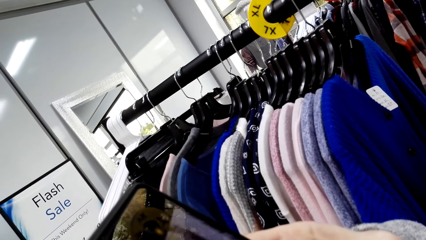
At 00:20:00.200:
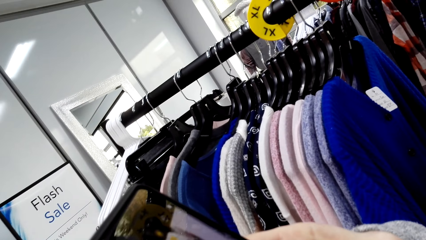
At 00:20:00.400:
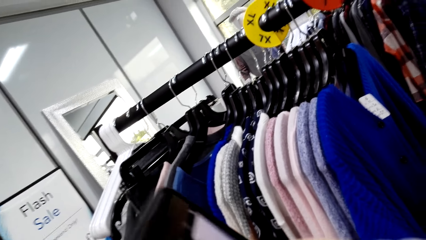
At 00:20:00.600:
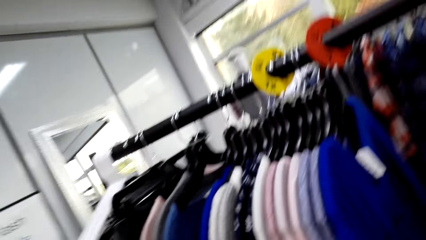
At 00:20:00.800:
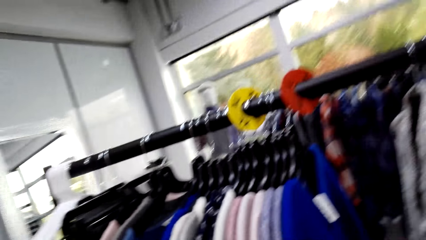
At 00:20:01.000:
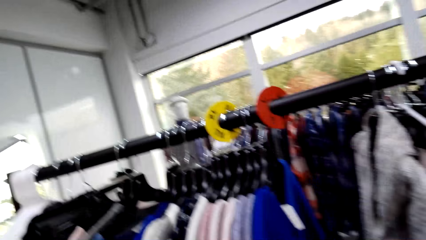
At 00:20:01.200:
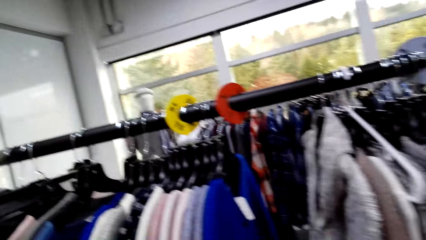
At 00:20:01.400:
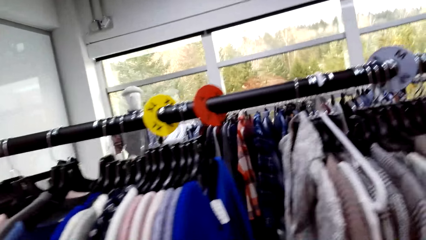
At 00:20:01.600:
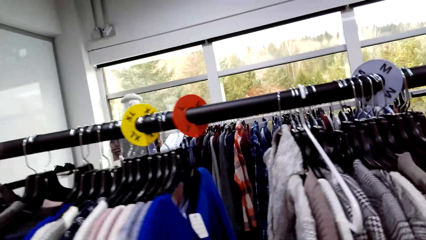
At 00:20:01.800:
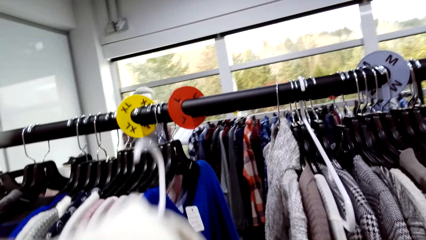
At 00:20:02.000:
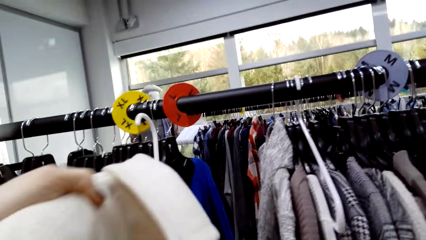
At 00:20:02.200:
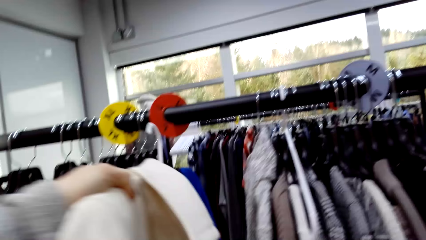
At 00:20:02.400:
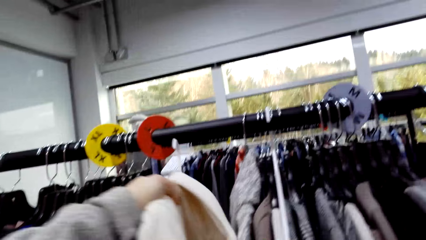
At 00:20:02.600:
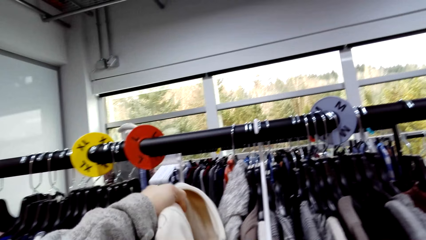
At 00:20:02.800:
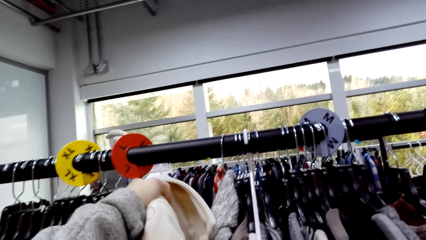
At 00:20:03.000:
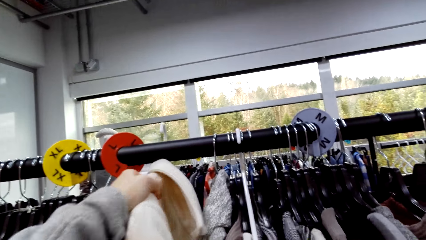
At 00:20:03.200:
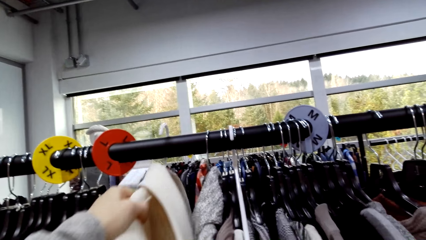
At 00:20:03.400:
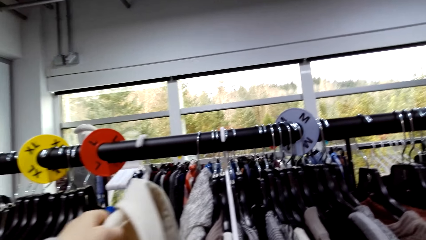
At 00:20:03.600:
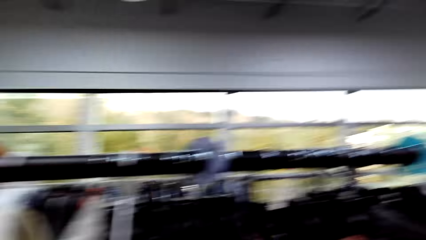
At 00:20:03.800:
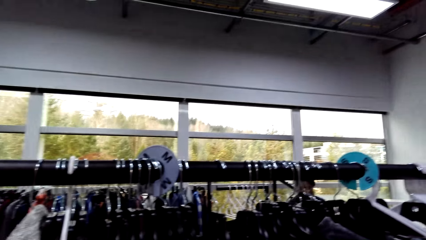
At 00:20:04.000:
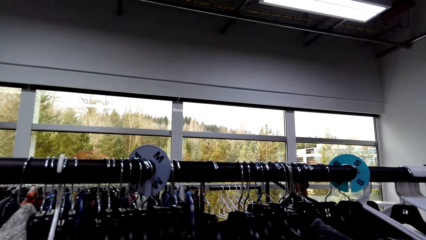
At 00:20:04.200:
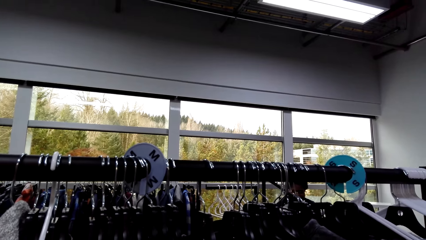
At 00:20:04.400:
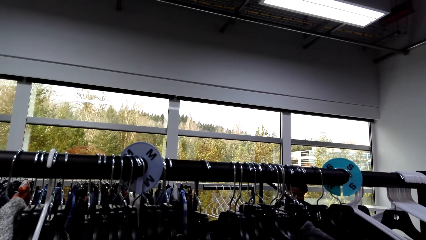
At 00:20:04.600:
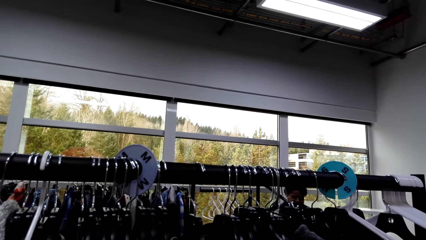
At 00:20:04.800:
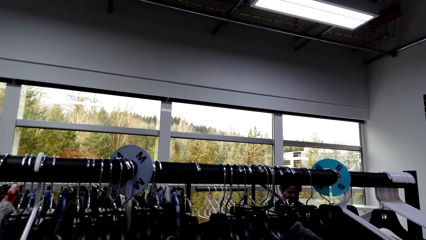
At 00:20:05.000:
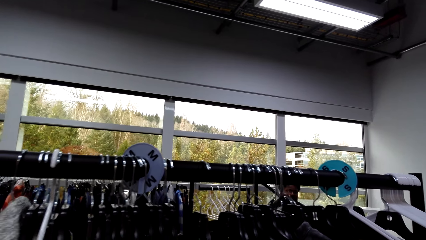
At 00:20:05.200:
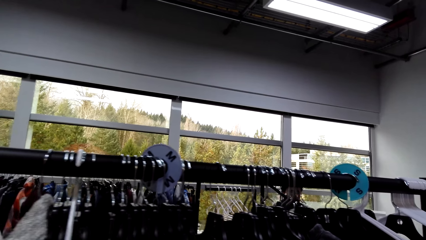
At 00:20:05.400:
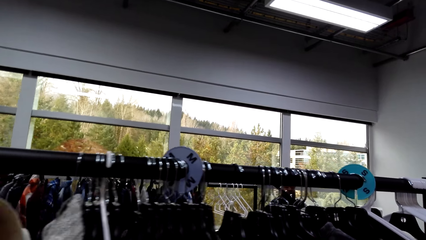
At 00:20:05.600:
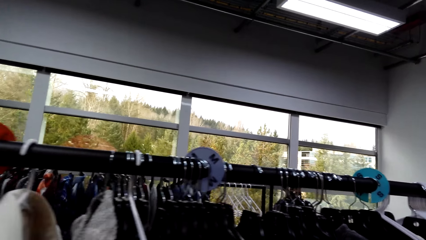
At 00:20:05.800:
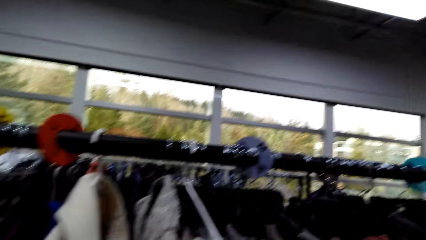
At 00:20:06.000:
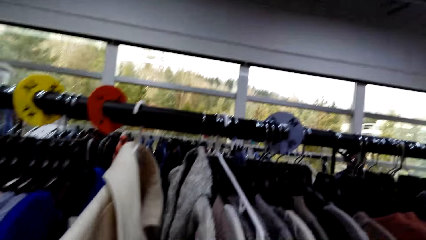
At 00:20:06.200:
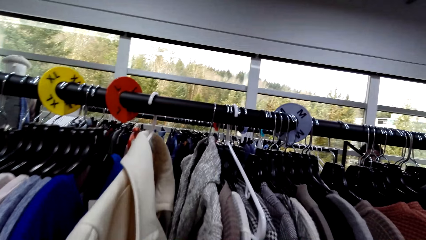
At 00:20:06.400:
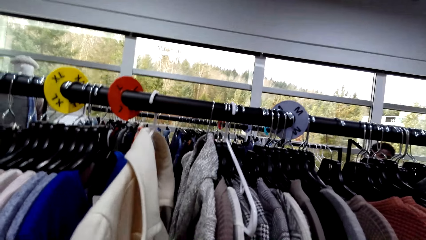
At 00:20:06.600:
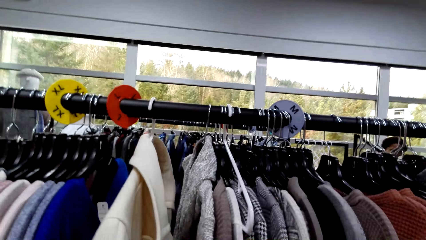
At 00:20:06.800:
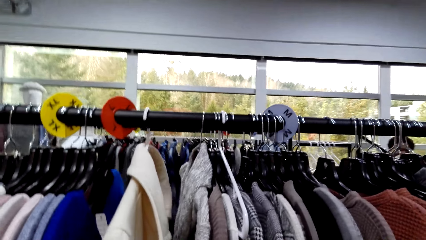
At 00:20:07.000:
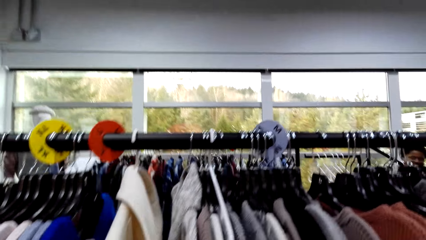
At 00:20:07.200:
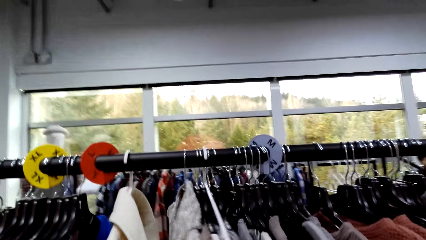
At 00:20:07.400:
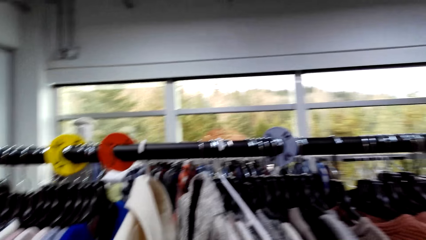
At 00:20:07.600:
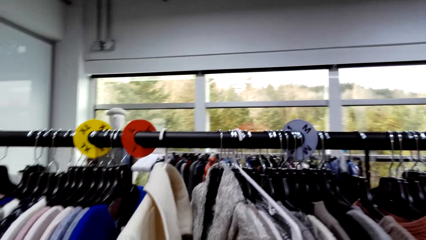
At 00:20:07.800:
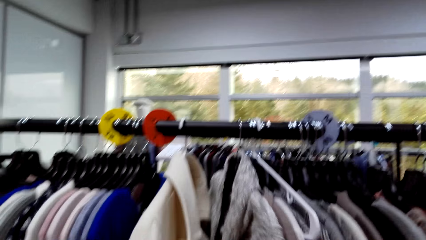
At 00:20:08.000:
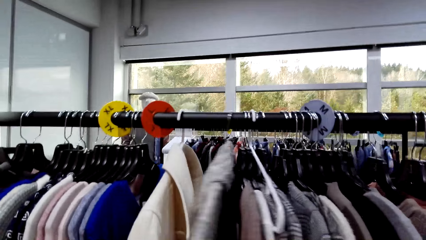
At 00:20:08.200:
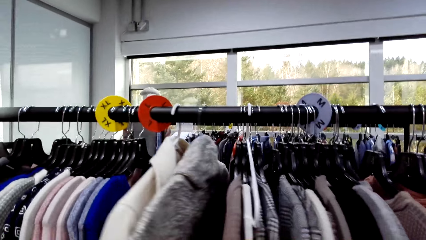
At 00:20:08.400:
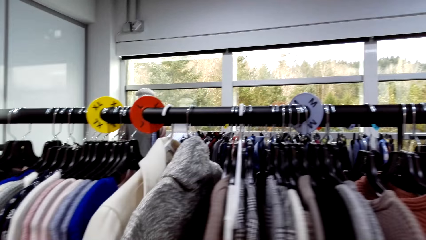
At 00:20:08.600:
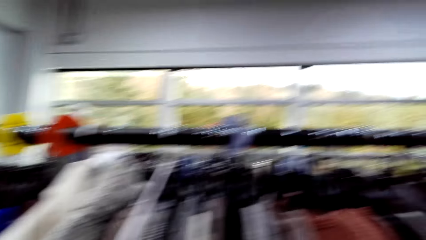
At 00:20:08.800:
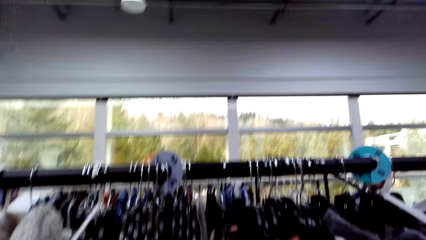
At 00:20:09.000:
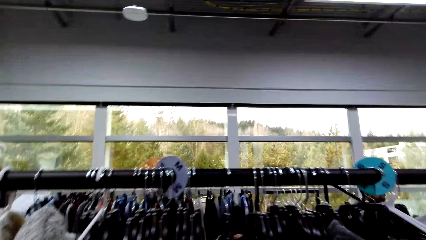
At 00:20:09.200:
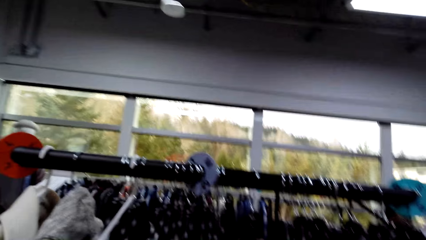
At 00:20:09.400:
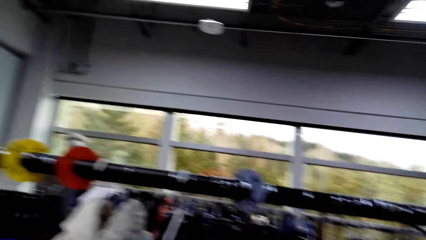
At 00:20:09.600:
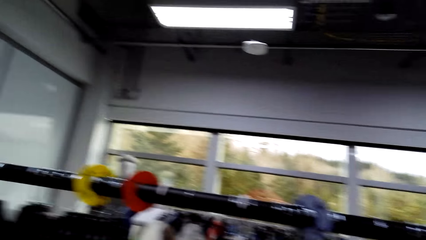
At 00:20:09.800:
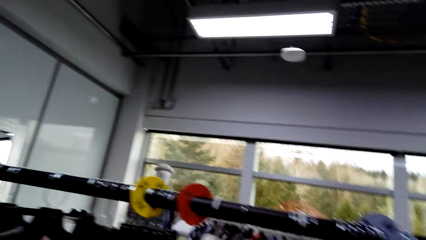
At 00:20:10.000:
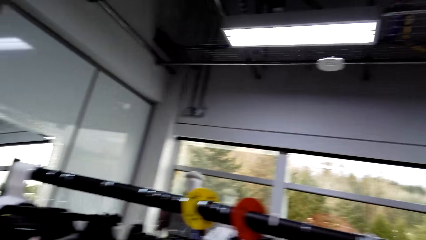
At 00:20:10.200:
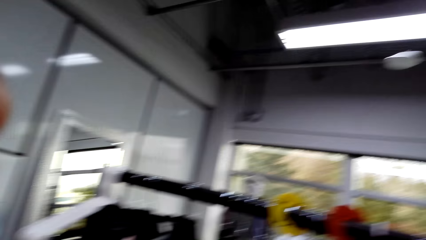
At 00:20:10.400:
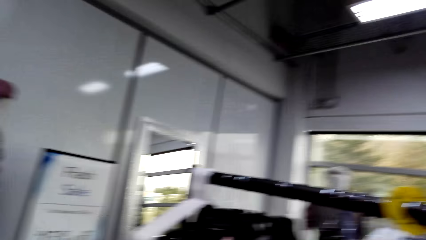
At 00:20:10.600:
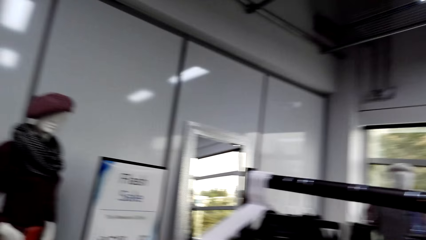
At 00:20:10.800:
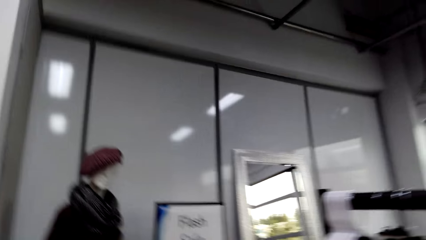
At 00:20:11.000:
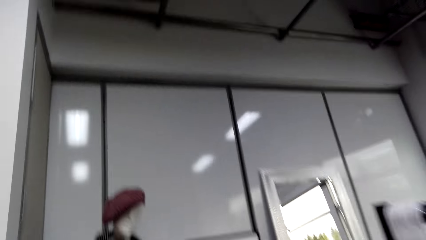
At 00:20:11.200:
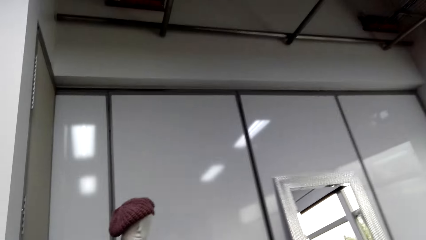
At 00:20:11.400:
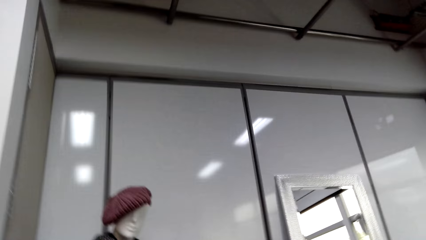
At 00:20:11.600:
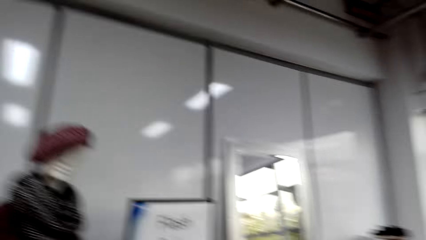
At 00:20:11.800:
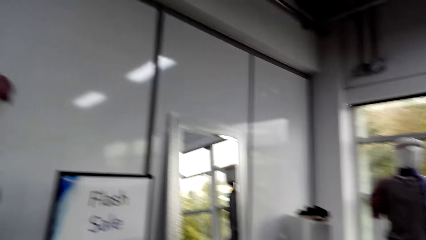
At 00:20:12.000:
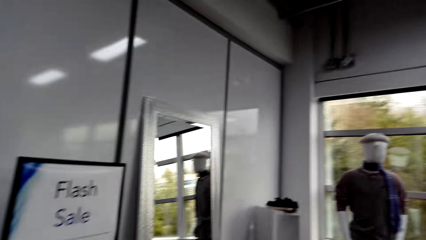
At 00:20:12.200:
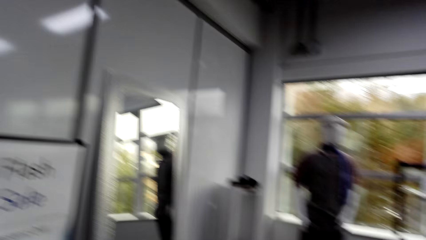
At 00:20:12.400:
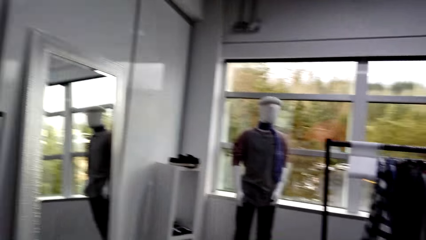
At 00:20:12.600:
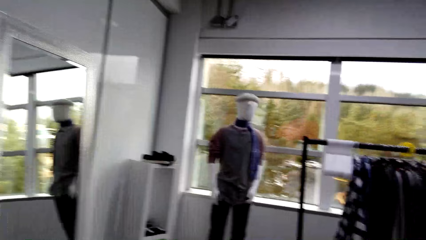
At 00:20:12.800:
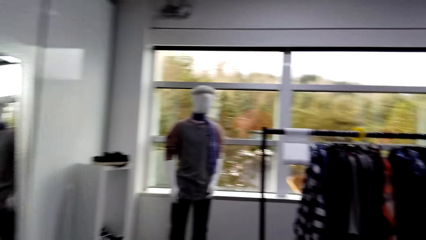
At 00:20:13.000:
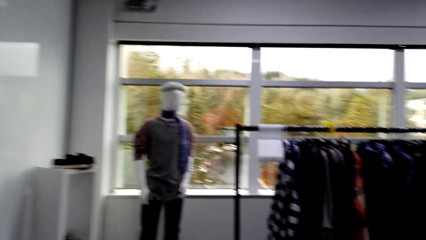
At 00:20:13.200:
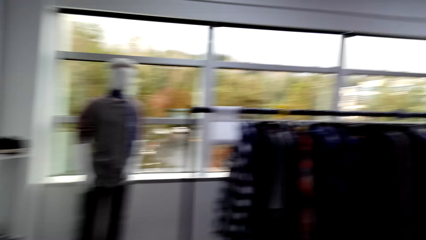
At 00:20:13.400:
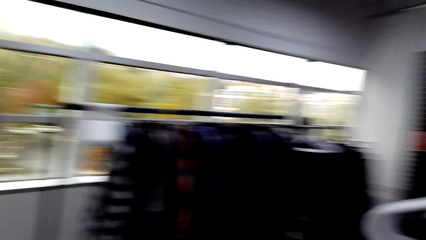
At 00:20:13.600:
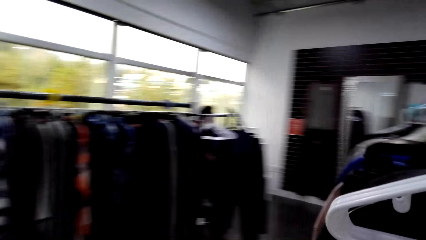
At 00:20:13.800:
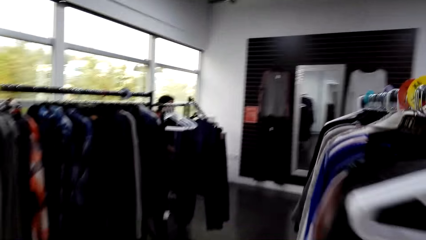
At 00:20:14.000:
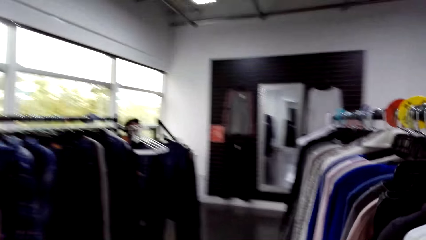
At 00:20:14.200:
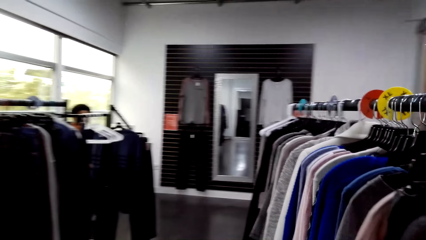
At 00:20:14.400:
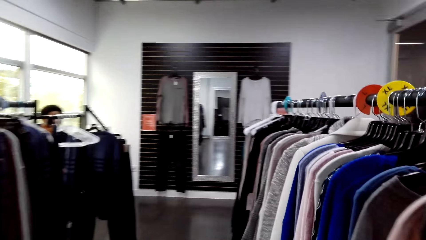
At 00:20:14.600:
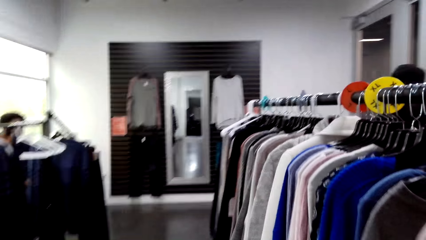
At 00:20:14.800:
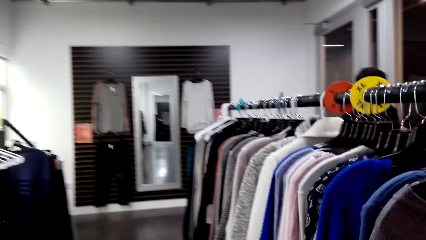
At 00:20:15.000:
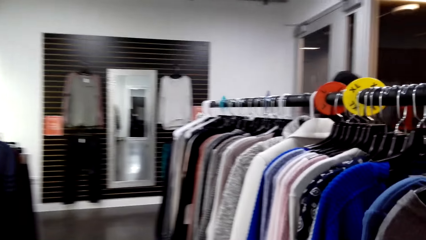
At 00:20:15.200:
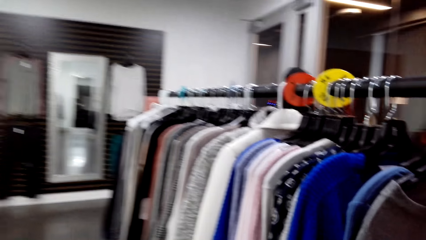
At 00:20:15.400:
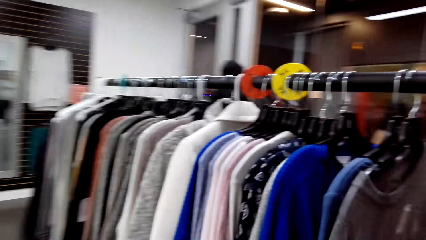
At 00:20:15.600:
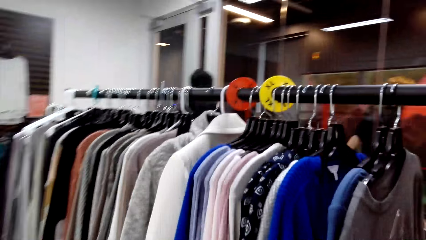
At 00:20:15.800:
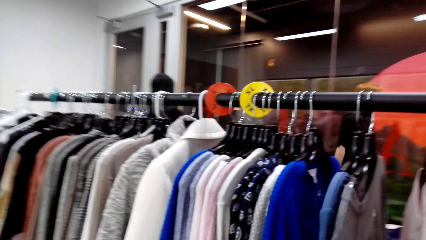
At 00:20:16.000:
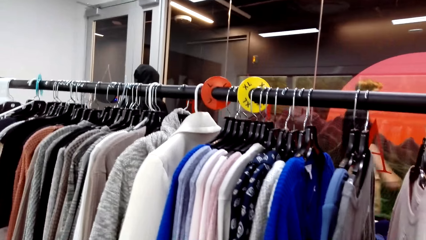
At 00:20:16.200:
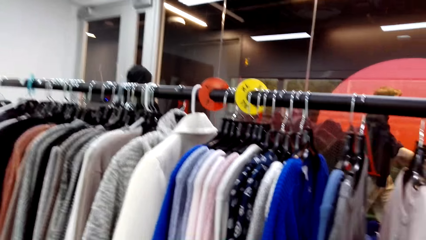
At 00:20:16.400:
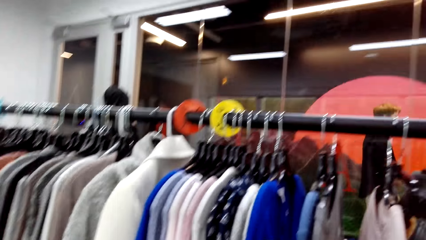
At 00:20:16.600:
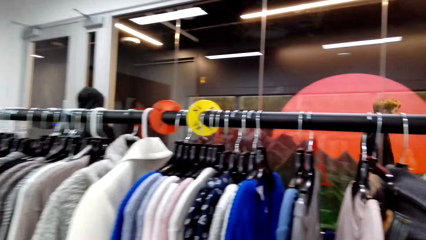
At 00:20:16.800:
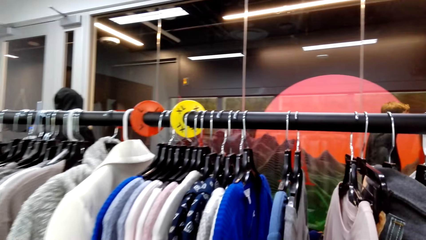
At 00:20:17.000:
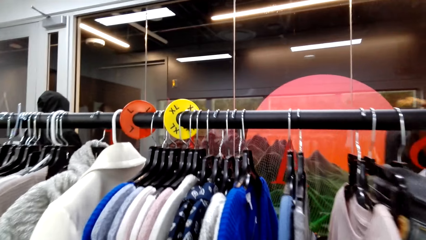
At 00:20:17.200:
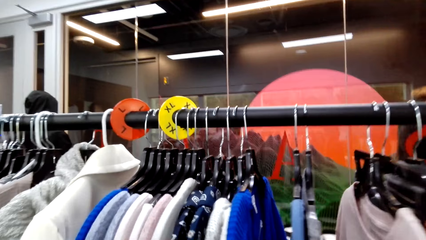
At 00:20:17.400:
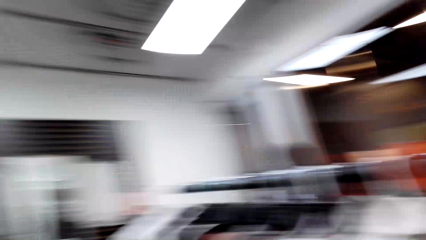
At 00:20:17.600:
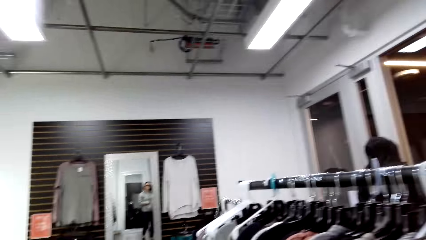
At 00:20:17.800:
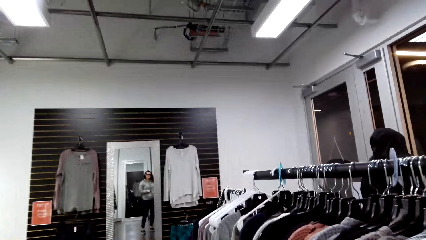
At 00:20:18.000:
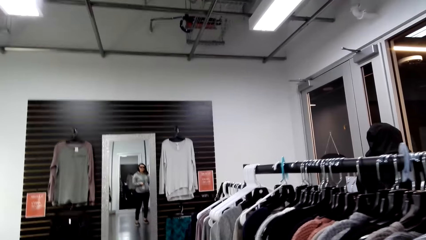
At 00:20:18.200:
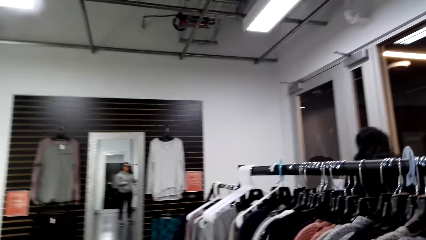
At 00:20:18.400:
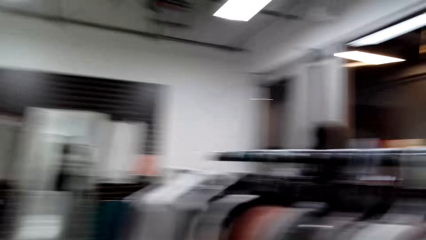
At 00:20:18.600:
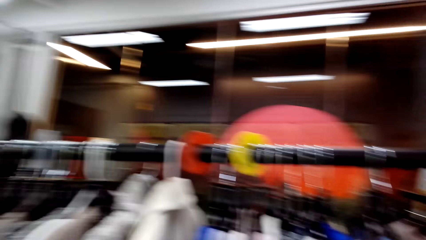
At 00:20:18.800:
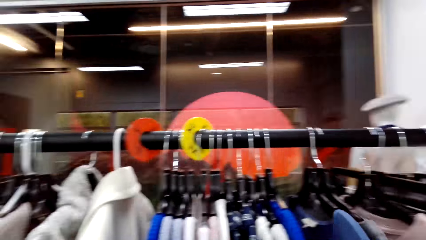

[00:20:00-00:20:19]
The camera wearer browses on the phone. They take a photo with the phone. They look around. They hang the coat. They look around the boutique. They touch the coat. They walk beside the clothes. They walk around the boutique.
